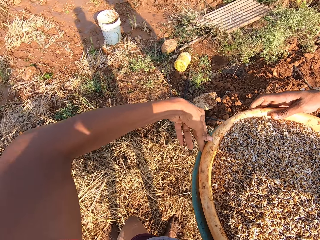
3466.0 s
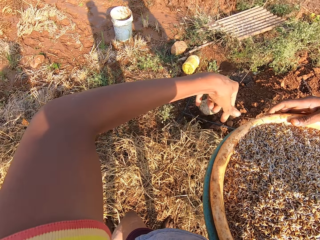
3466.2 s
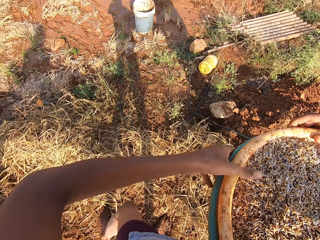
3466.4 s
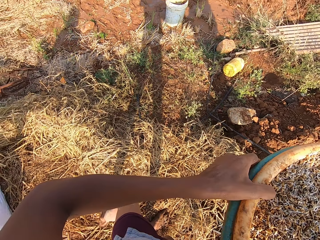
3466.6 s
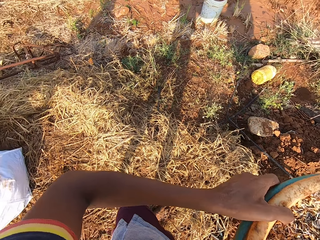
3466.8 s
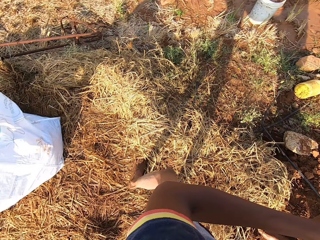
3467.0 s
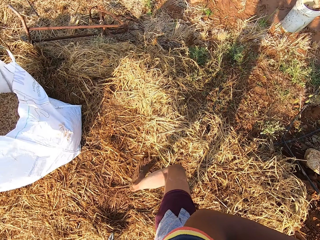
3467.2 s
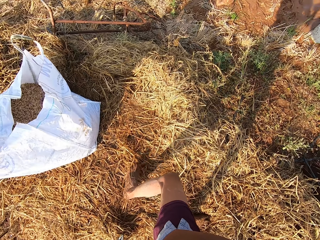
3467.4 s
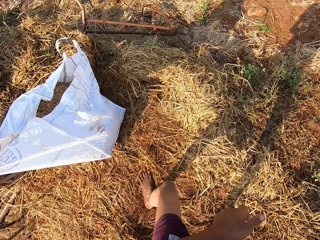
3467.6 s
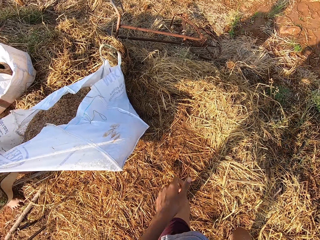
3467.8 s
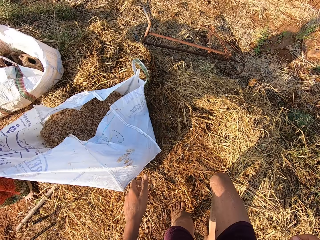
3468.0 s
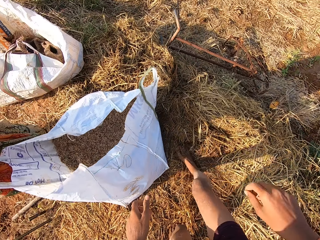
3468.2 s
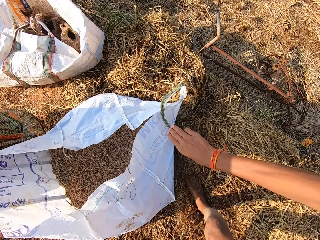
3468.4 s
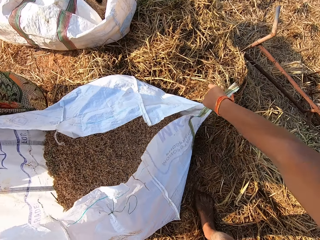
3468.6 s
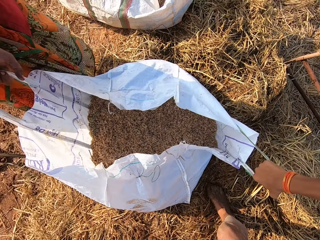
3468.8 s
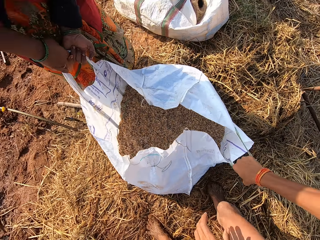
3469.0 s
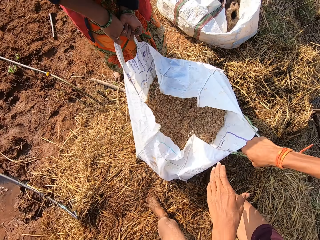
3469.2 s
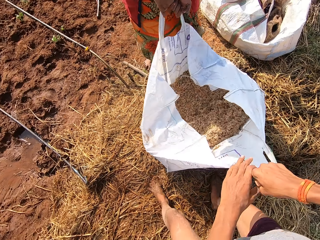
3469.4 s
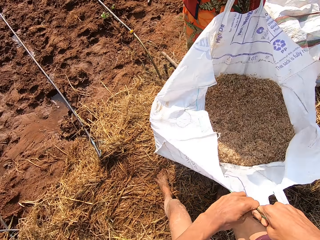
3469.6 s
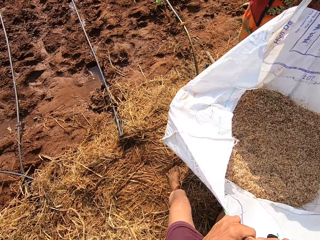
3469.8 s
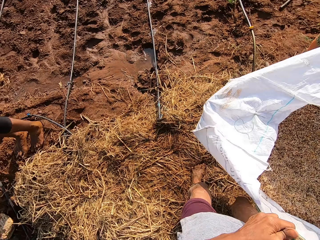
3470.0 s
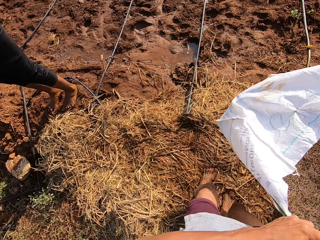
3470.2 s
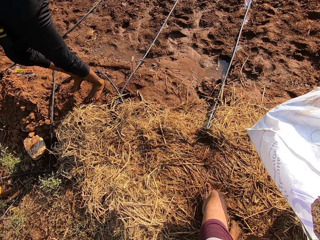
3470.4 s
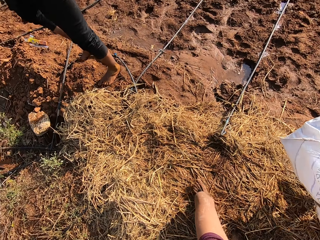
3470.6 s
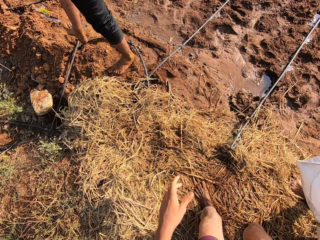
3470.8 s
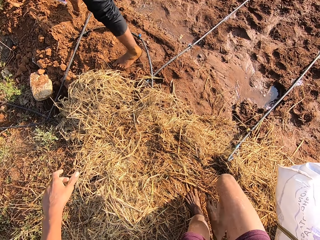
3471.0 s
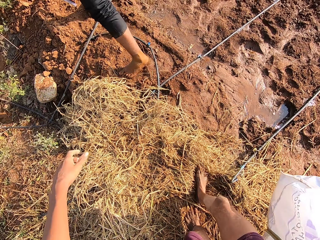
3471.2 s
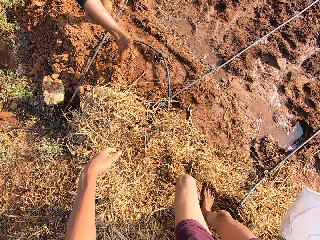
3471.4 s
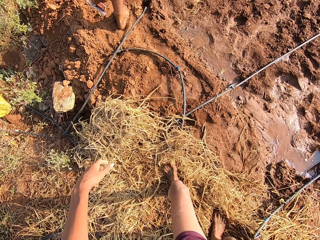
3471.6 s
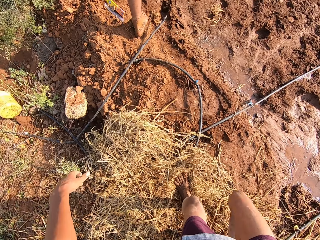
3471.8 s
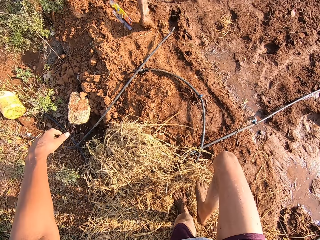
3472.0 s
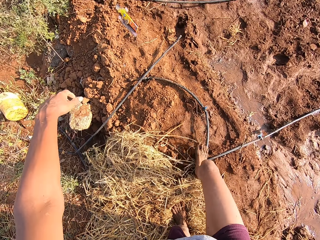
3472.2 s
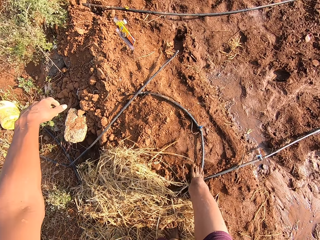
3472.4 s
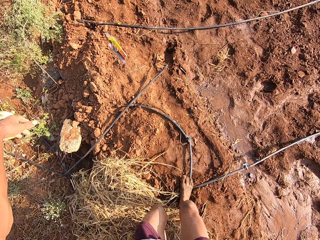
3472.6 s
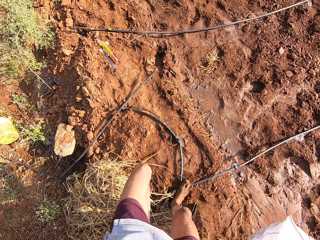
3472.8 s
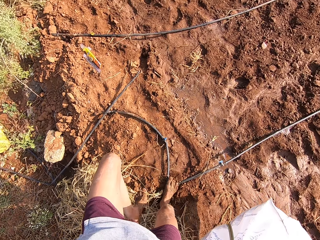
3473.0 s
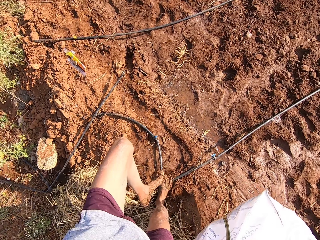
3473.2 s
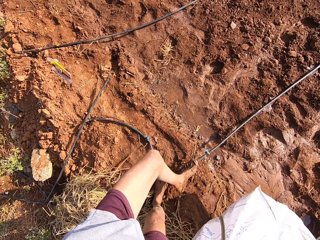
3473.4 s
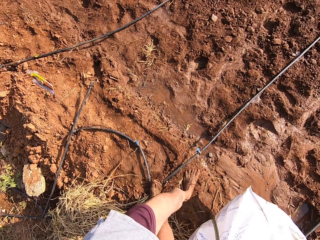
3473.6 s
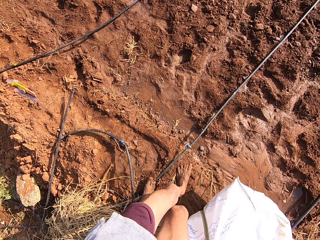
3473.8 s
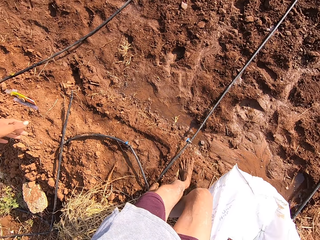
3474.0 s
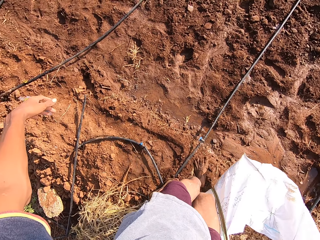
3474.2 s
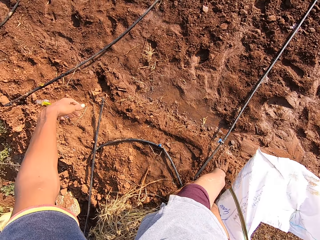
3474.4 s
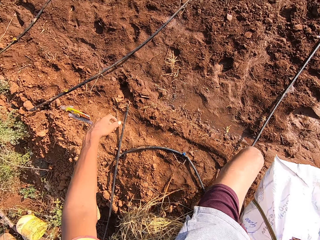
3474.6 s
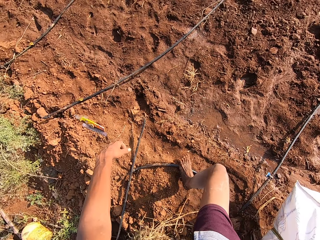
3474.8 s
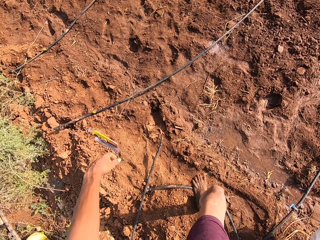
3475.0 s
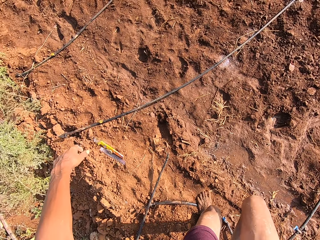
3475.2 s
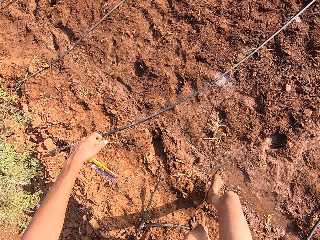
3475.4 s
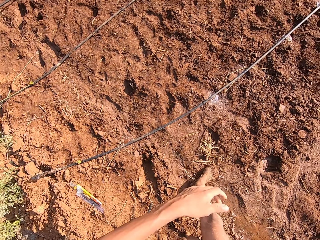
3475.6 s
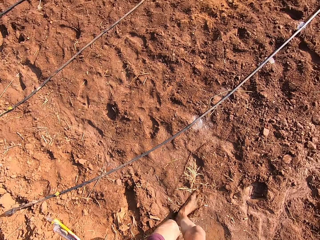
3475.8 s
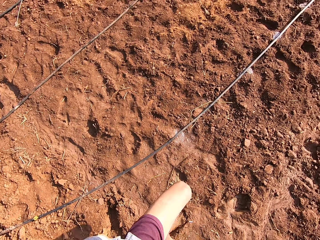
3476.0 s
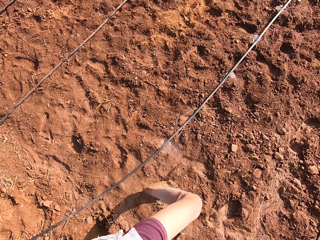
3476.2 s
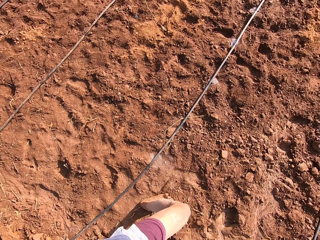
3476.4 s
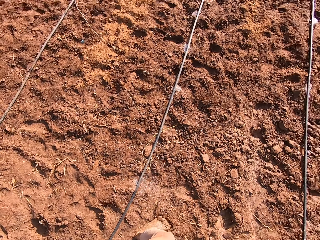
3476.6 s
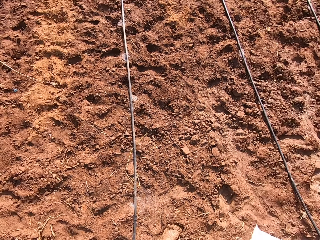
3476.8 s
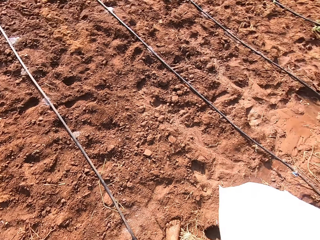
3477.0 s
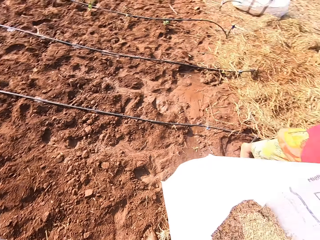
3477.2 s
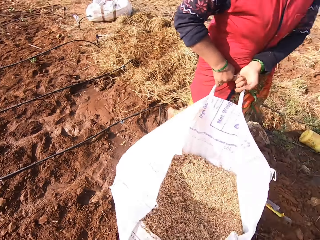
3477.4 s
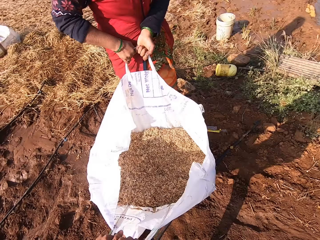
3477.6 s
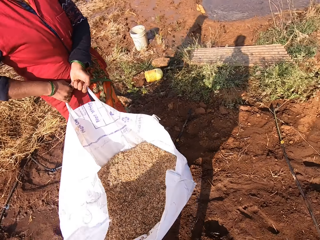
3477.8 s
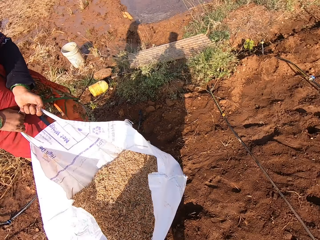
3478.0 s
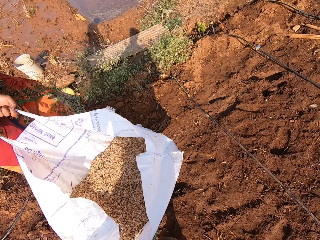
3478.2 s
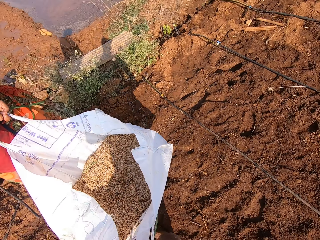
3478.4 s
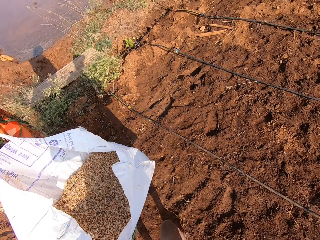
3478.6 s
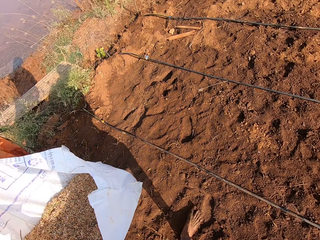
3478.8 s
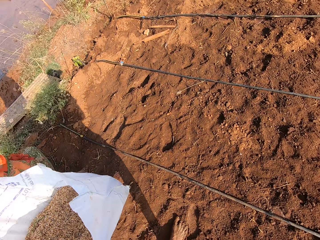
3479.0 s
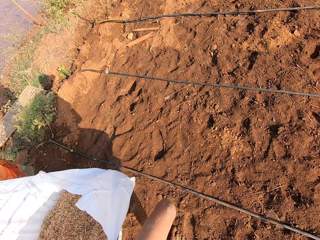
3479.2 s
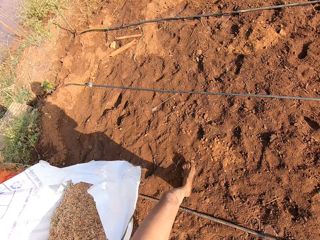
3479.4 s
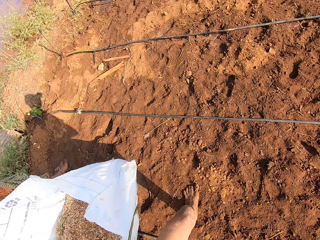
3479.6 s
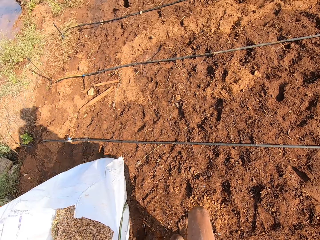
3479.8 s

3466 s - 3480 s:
The camera wearer talks to the man. He walks around the field. A woman moves the sack on the floor with her hands. The camera wearer holds the sack with his right hand. He and the woman carry the sack from the floor with their hands. He talks to the woman and walks around the field. The woman talks to the camera wearer. The camera wearer talks to the woman.

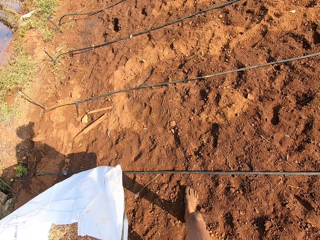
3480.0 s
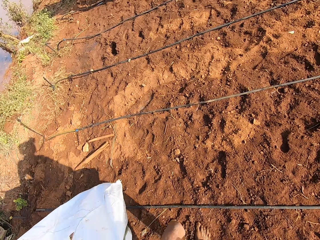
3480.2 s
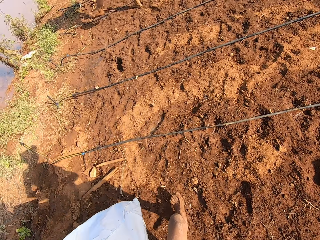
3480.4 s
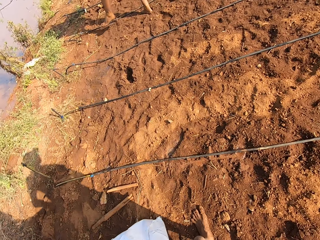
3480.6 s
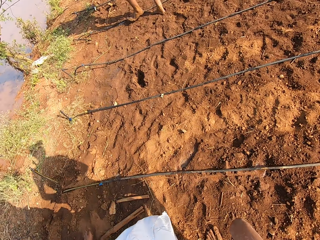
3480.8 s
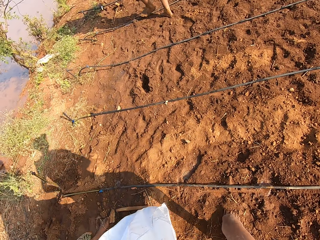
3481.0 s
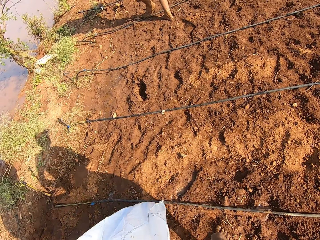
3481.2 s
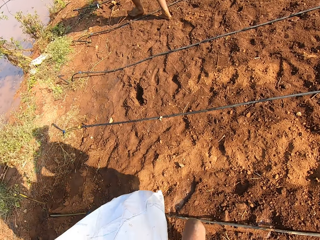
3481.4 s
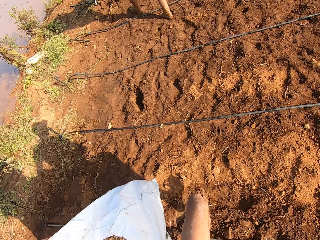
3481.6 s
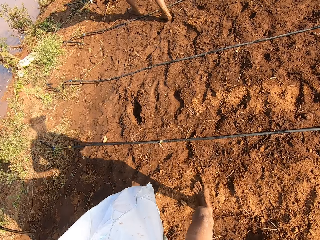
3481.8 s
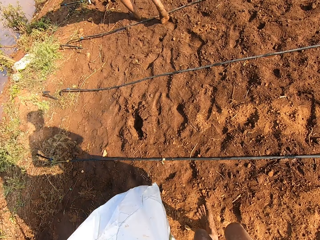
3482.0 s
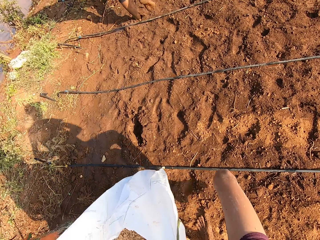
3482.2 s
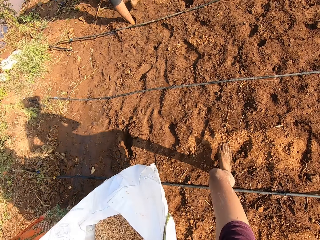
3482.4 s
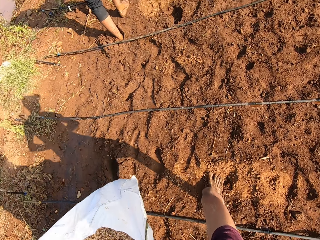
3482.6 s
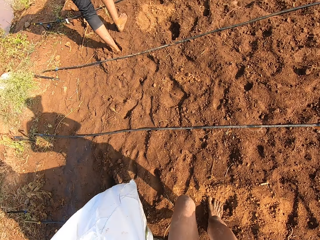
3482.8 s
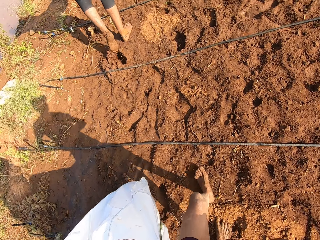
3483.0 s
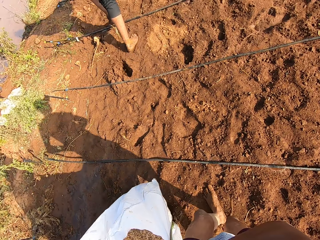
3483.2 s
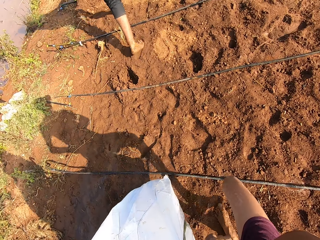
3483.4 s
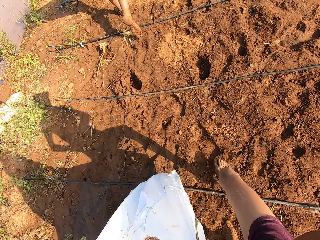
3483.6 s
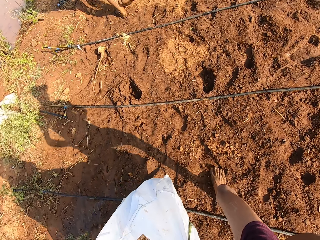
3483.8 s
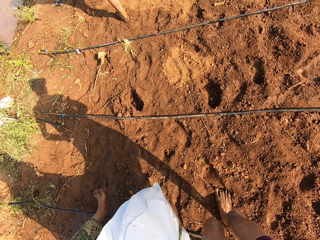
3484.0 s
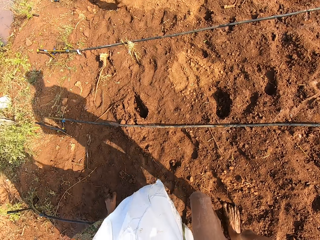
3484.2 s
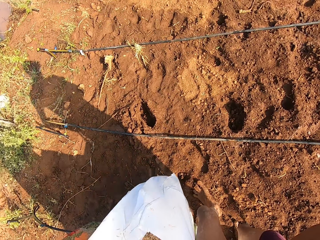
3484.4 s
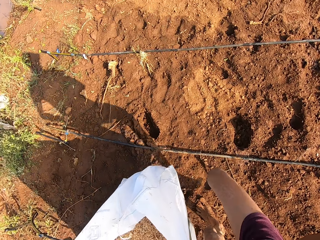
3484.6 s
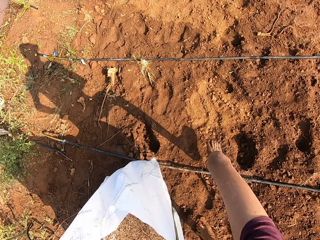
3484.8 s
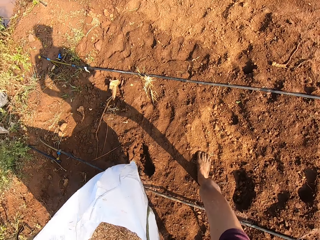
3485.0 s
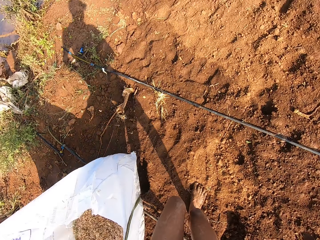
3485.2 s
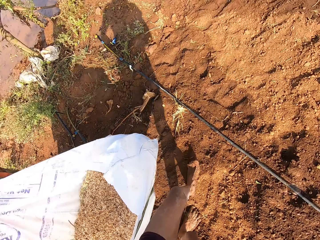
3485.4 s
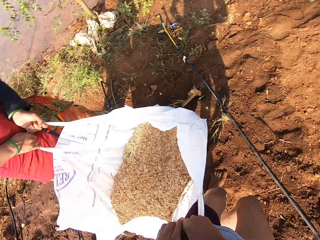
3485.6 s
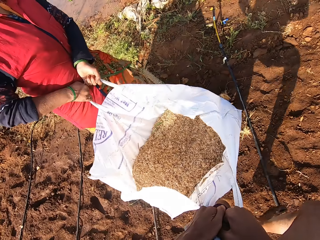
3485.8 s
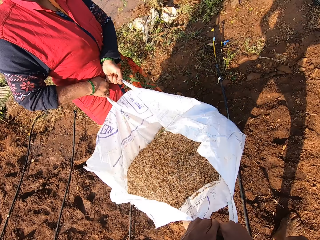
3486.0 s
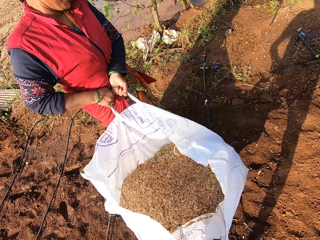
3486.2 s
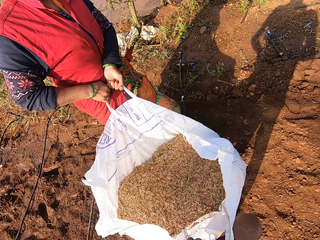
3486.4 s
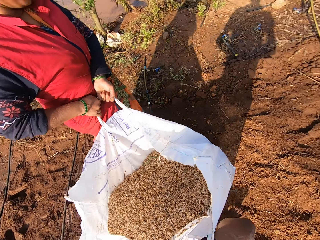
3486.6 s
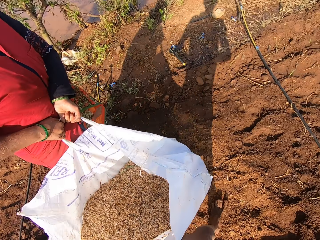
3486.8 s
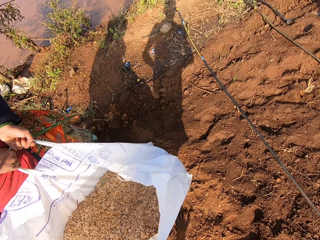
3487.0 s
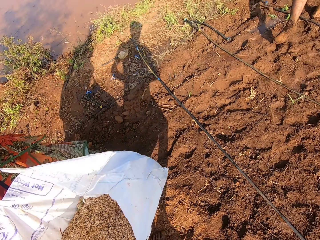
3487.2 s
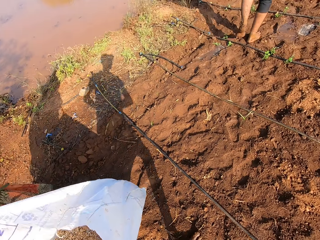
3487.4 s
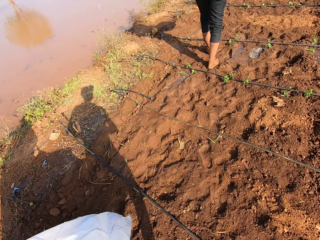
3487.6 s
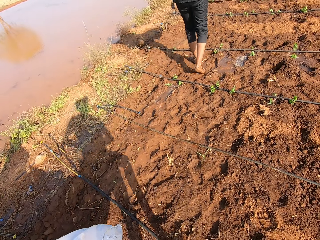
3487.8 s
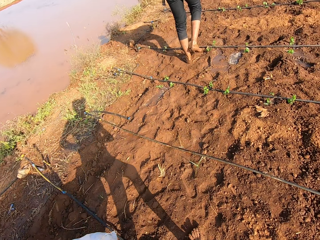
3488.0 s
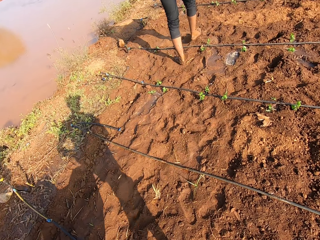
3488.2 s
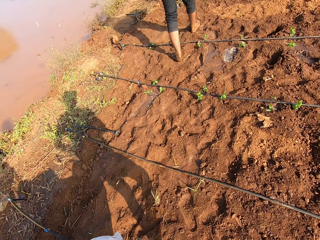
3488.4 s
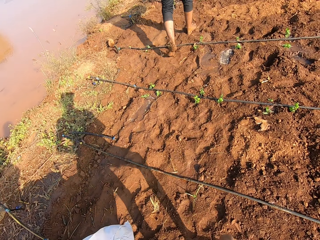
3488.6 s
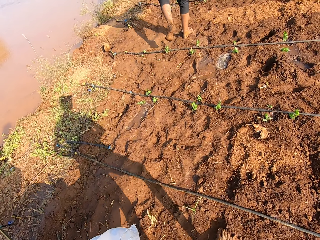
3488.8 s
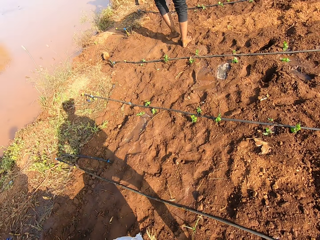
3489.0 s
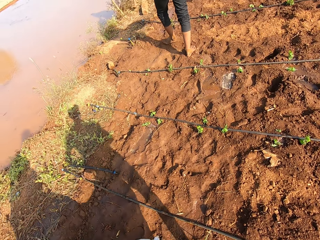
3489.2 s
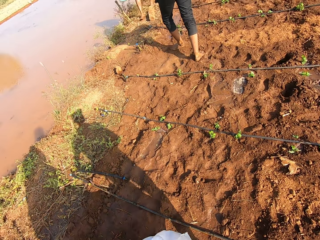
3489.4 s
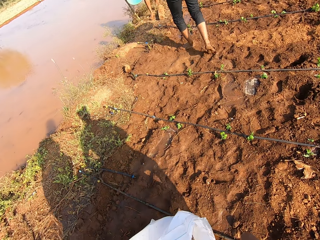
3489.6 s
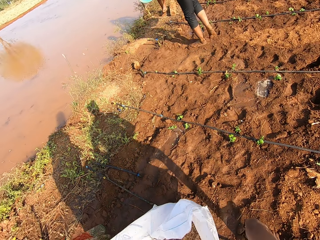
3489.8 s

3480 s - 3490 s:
The camera wearer walks around the field.
